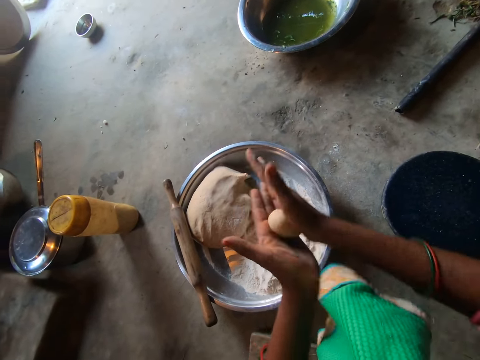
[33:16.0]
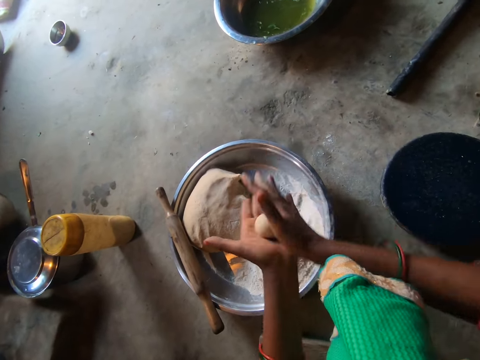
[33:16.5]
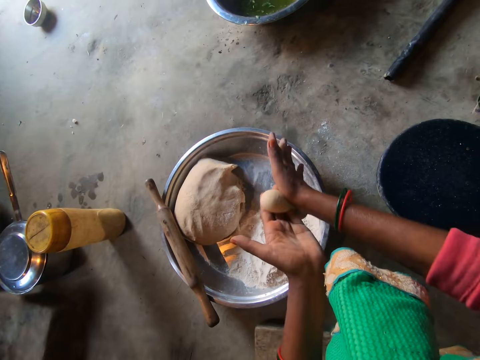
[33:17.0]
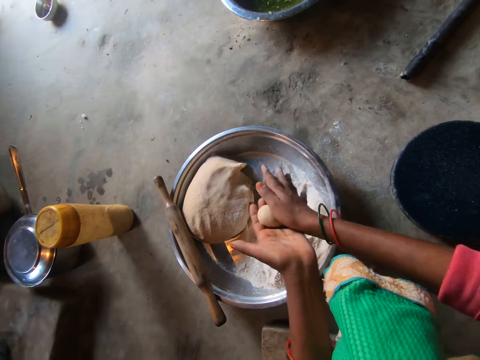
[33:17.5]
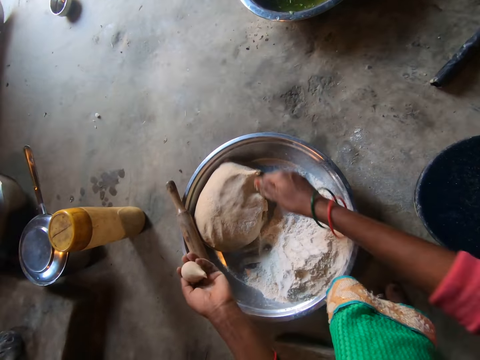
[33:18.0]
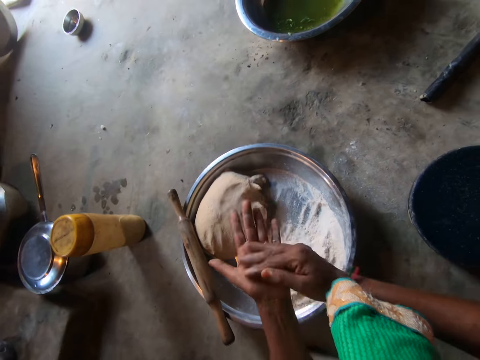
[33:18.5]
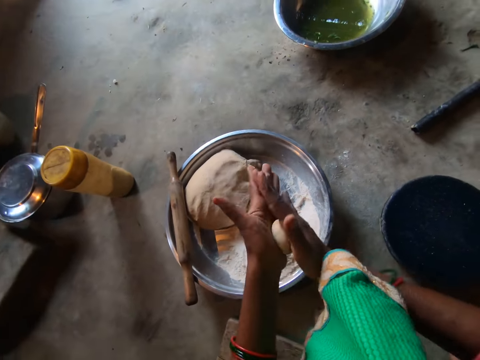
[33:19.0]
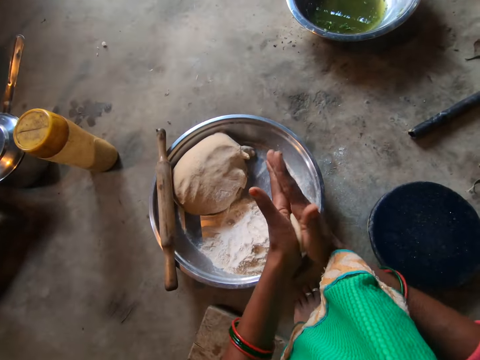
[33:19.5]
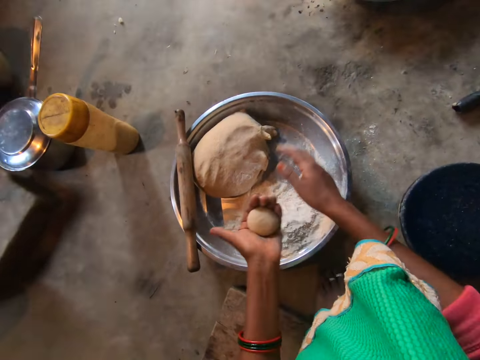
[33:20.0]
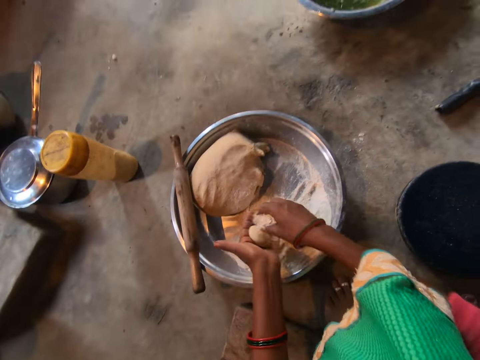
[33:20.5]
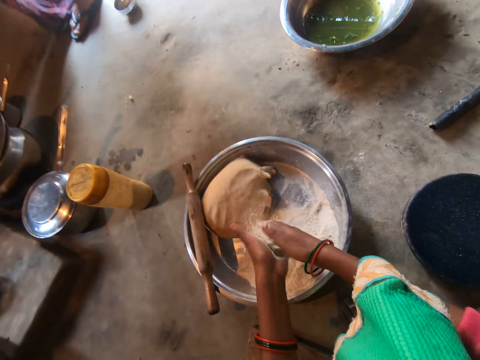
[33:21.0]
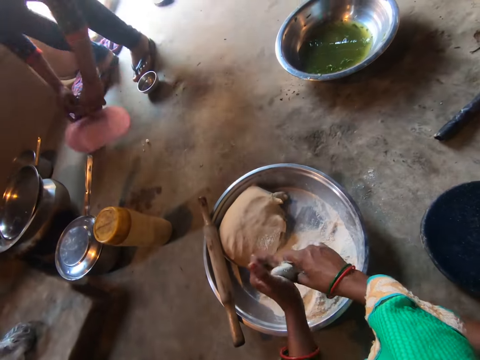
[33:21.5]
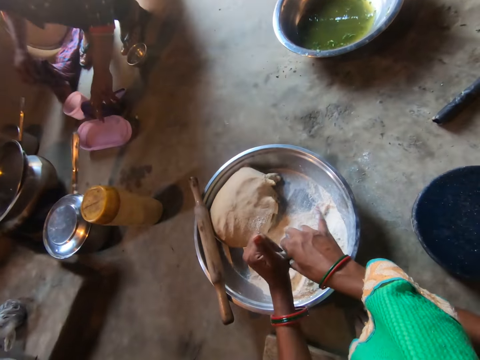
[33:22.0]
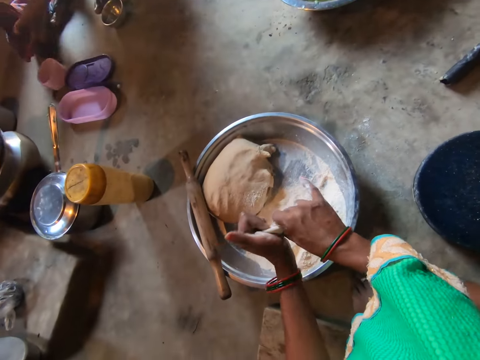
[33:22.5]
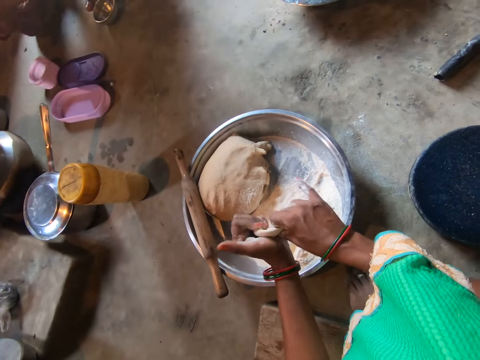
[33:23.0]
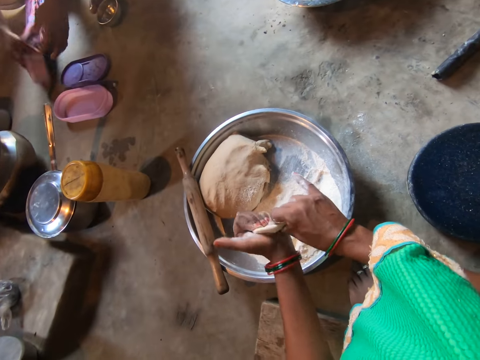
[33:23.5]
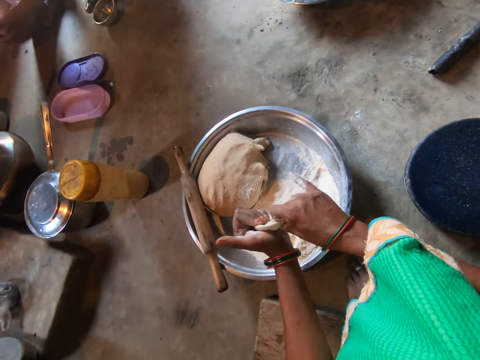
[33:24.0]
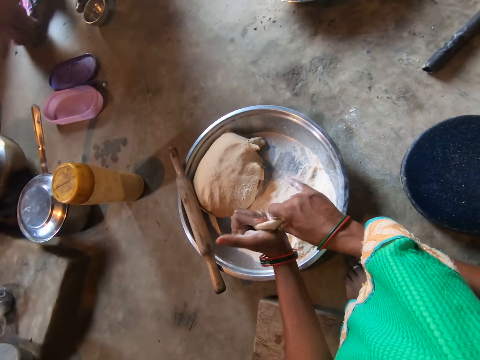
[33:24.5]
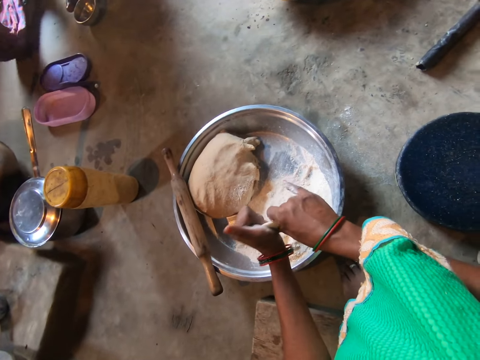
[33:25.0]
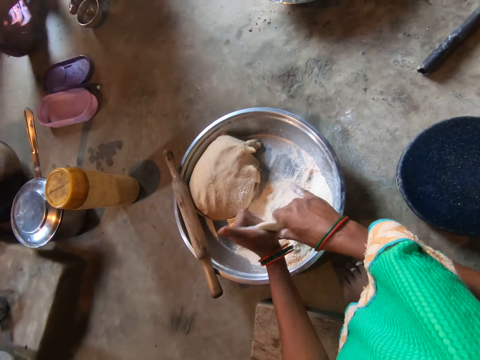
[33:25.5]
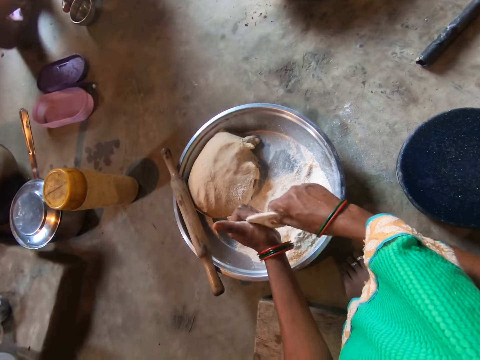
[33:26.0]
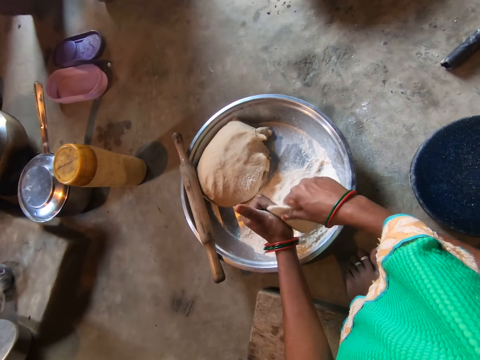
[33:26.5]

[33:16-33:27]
The camera wearer cuts dough from the dough in her hands with her right hand. She places the dough in her right hand to the dough on the tray of dough on the floor. She rolls the dough. She rubs the dough in her hands. She takes flour from the tray of dough on the floor with her right hand. She pours the flour in her right hand on the dough in her left hand. She rubs the dough in her hands. A woman drops a cup in her right hand on the floor. The woman drops a plate in her left hand on the floor. The camera wearer flattens the dough with her hands. The woman cleans her left hand with a cloth in her right hand. The woman converses with the camera wearer. The woman takes the cup from the floor with her right hand, passes the cup in her right hand to her left hand, and cleans the cup in her left hand with the cloth in her right hand.

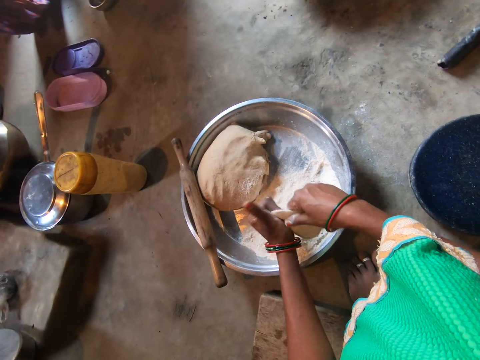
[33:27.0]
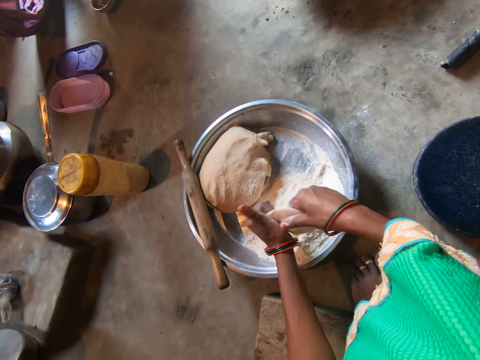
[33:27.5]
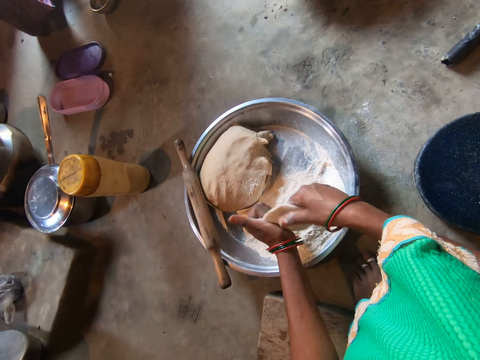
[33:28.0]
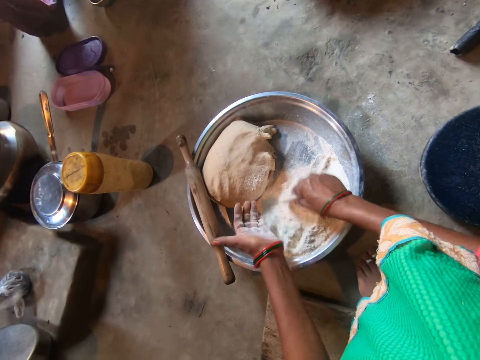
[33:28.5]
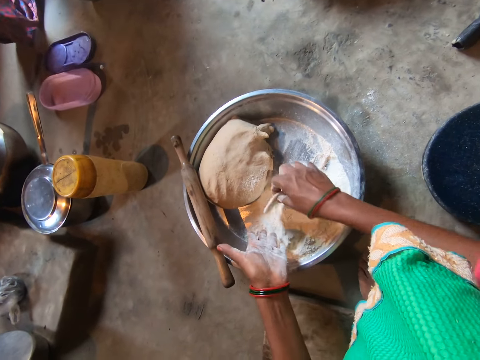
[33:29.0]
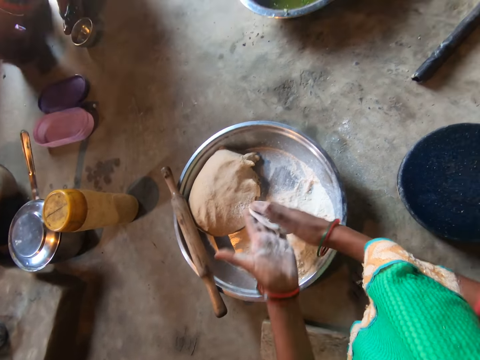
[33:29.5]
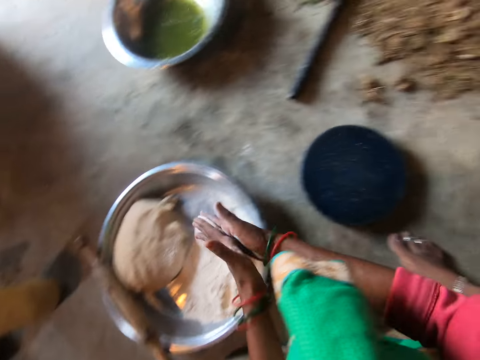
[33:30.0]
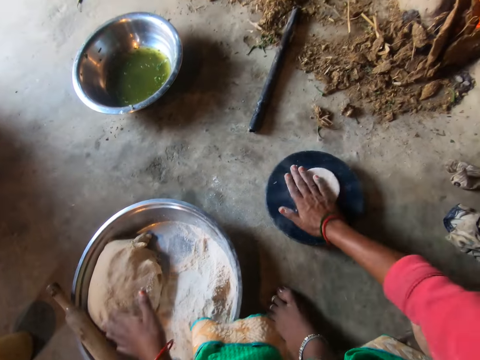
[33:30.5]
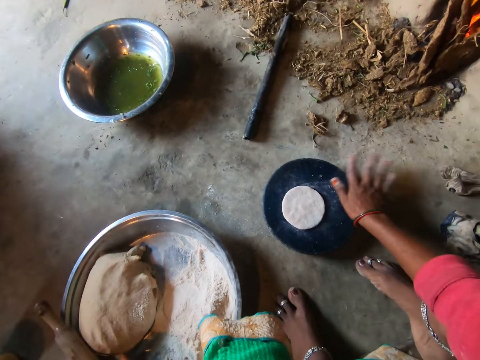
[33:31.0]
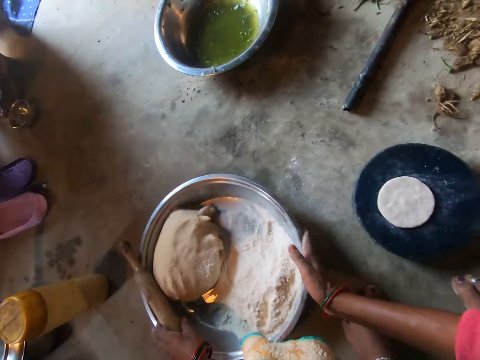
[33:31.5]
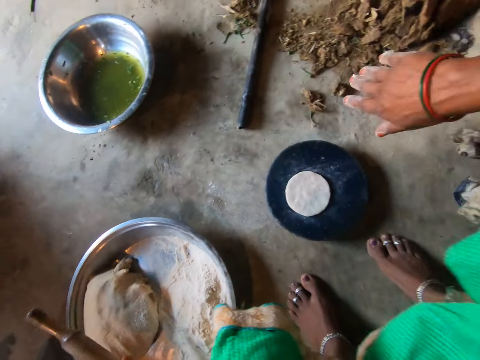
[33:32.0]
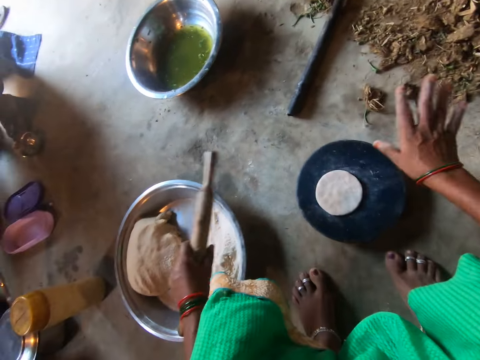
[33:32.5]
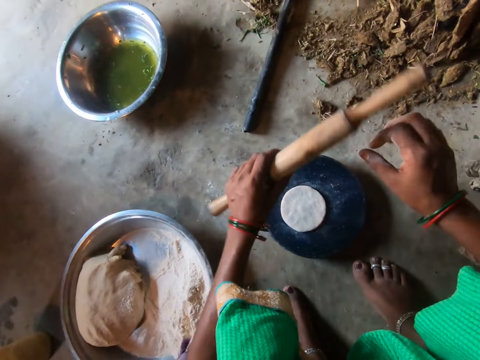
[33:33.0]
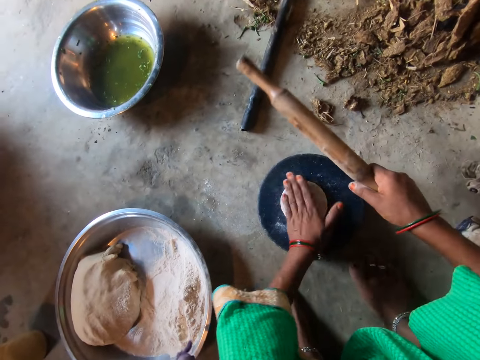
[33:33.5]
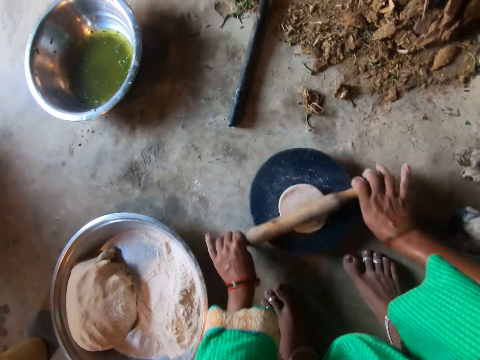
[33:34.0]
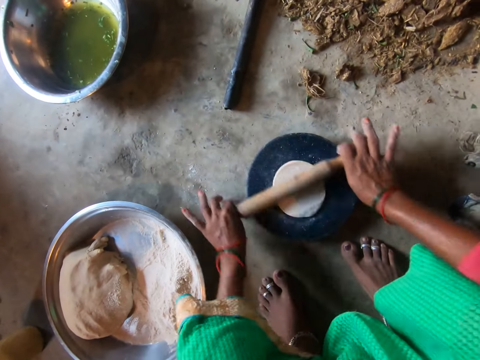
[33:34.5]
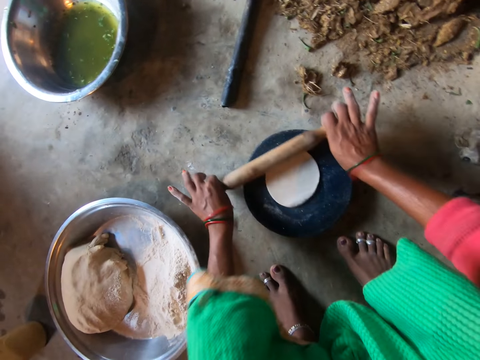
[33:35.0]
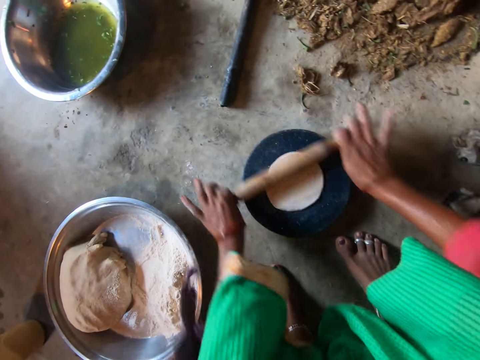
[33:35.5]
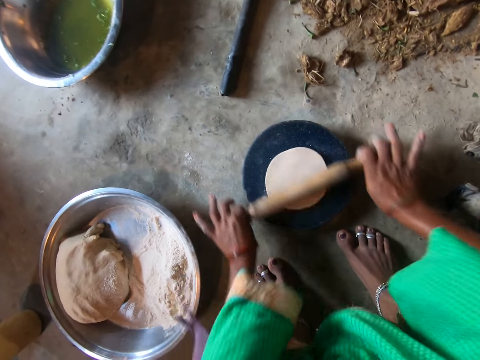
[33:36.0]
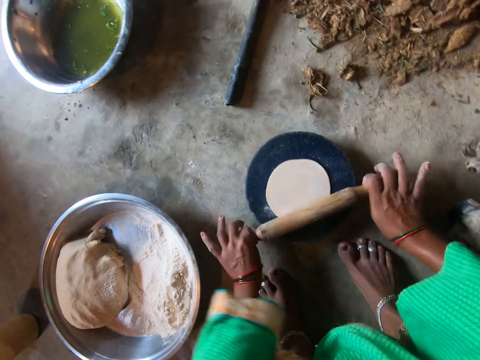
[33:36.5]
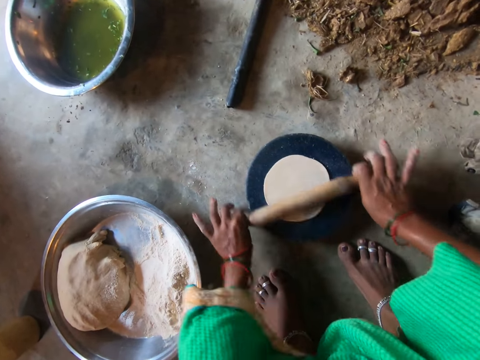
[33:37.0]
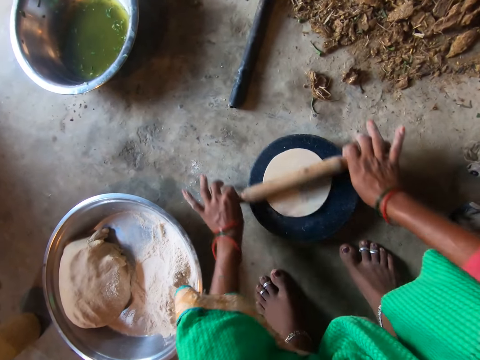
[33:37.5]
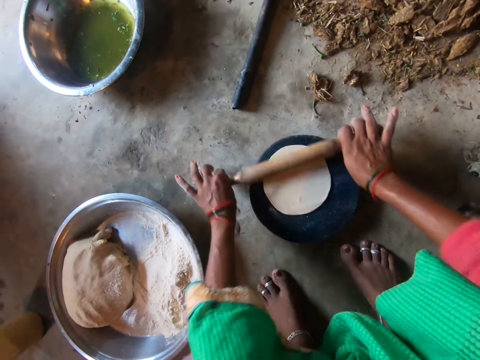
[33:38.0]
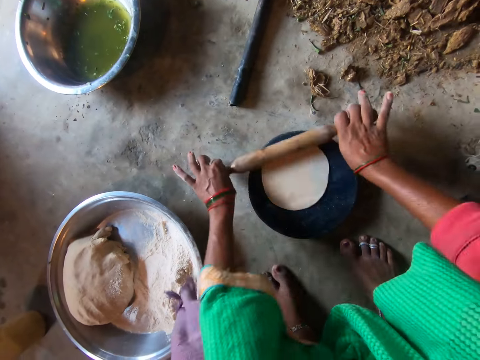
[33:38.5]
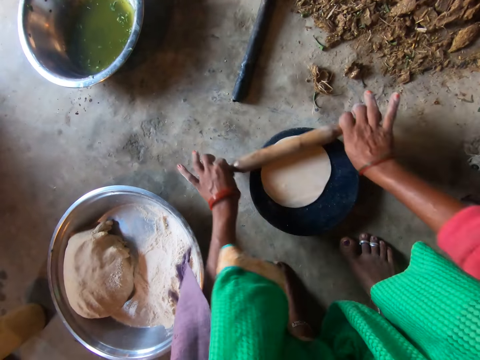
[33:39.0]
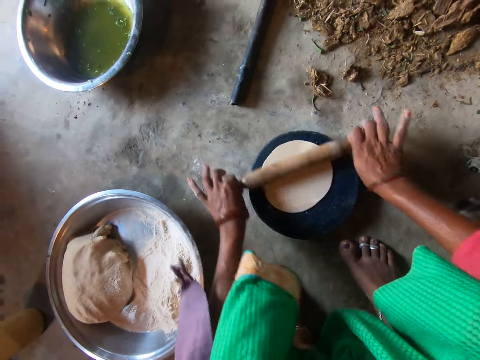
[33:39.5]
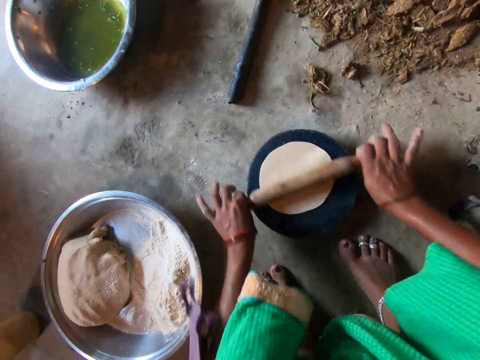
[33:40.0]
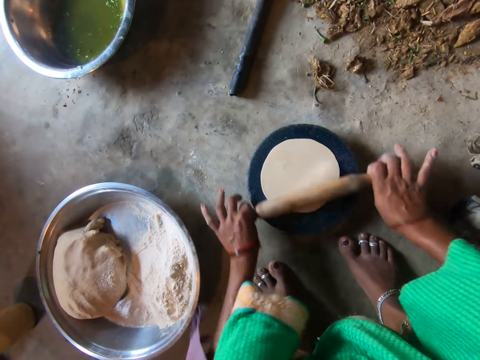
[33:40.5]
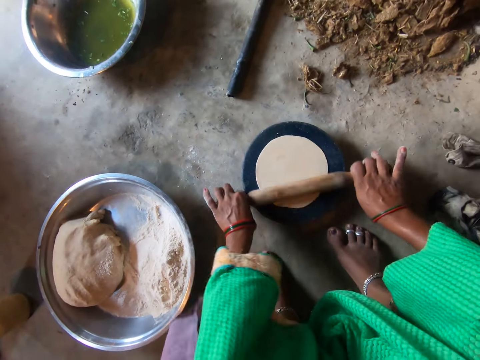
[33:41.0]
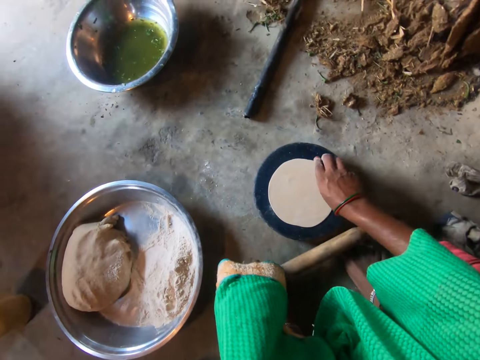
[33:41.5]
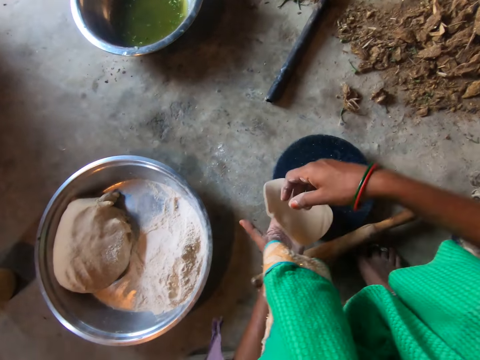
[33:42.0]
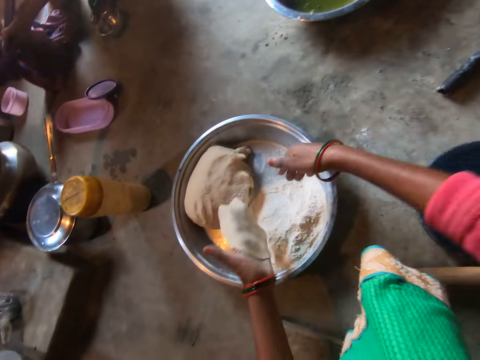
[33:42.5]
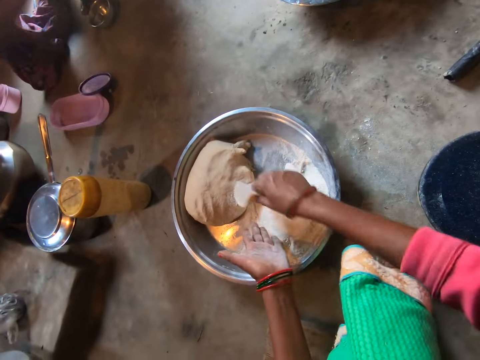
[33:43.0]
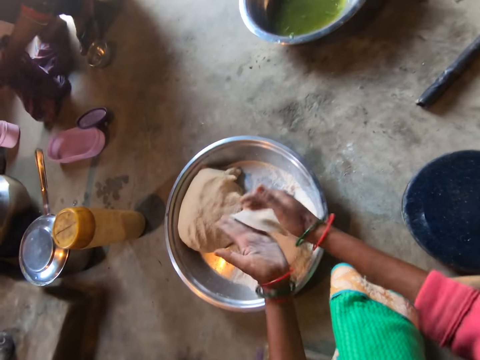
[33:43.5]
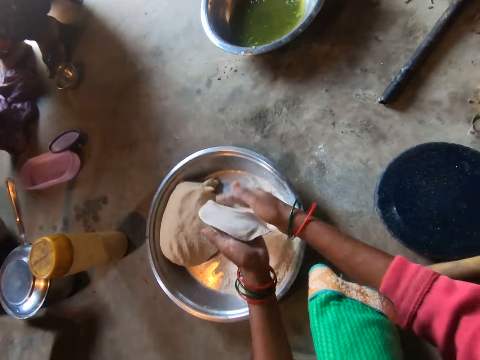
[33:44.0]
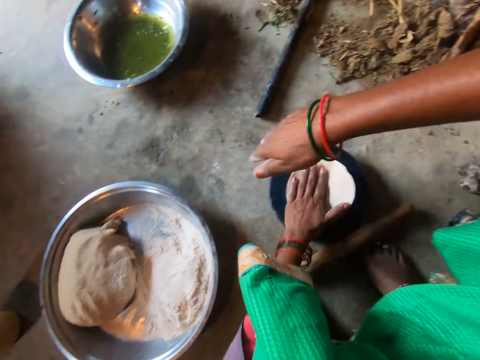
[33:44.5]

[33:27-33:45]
The camera wearer removes her left hand from the dough in her hands. She drops the dough in her right hand on the flour in the tray of dough on the floor. She takes the dough on the flour on the tray on the floor with her right hand. She touches the flour on the tray on the floor with the dough in her right hand. She flattens the dough with her hands. She drops the dough in her right hand on the board on the floor. She slaps the dough on the board on the floor with her right hand. She takes the rolling-pin on the tray of dough on the floor with her left hand. She pushes the tray of dough on the floor with her right hand. She cleans the rolling-pin in her left hand with her right hand. She passes the rolling-pin in her left hand to her right hand. She slaps the dough on the board on the floor with her left hand. She holds the rolling-pin with both hands. She flattens the dough on the board on the floor with the rolling-pin in her hands. She takes the dough on the board on the floor with her right hand. She places the dough in her right hand on her left hand. She drops the dough in her left hand on the flour on the tray on the floor. She takes the dough from the flour on the tray on the floor with her right hand. She touches the flour on the tray on the floor with the dough in her right hand. She flattens the dough with her hands.
